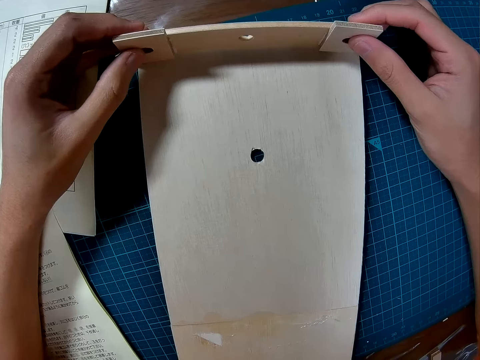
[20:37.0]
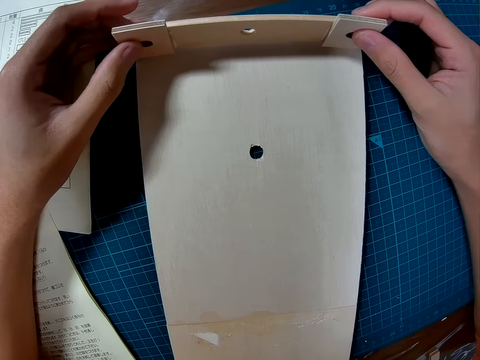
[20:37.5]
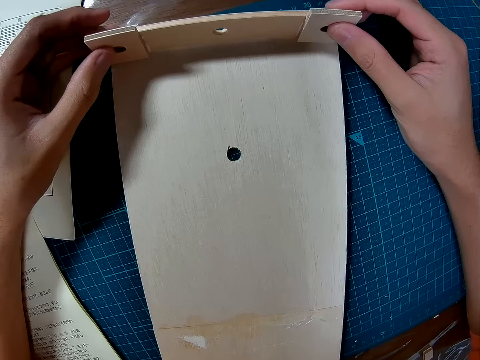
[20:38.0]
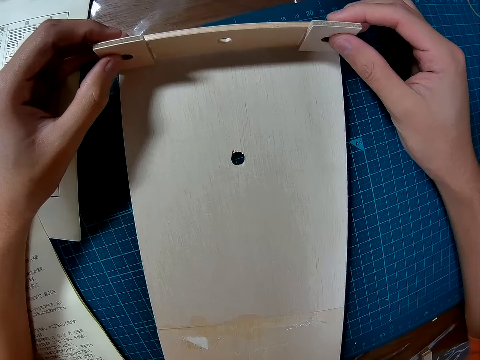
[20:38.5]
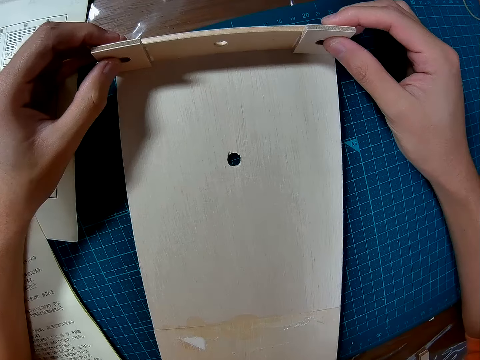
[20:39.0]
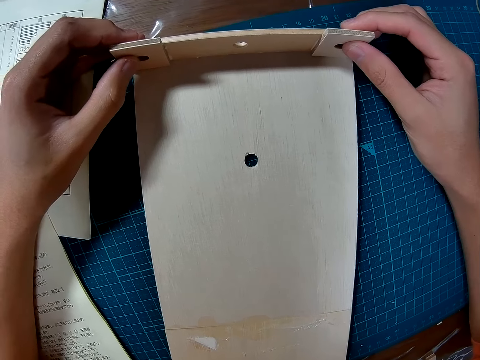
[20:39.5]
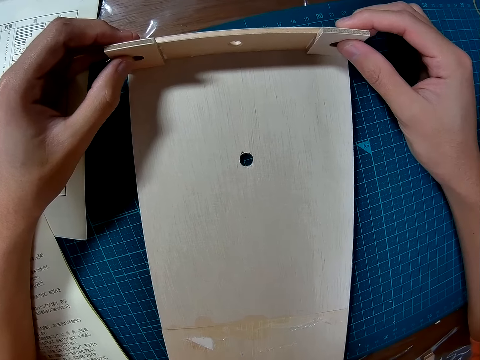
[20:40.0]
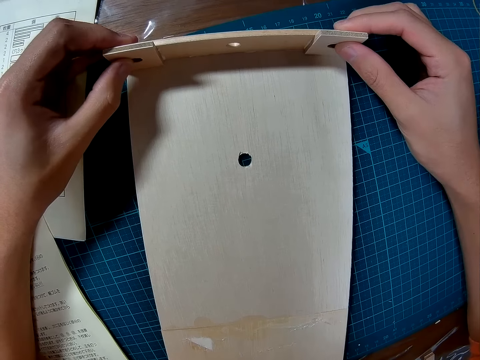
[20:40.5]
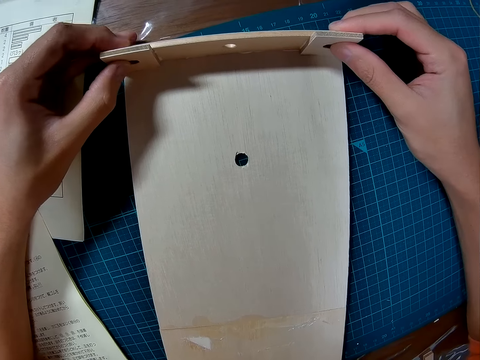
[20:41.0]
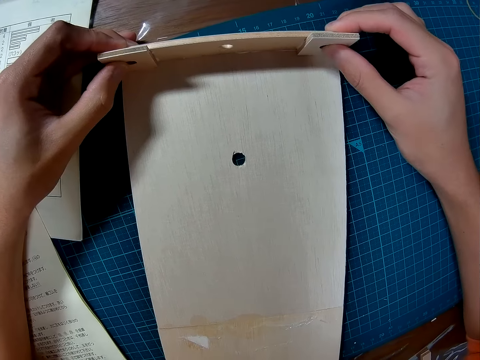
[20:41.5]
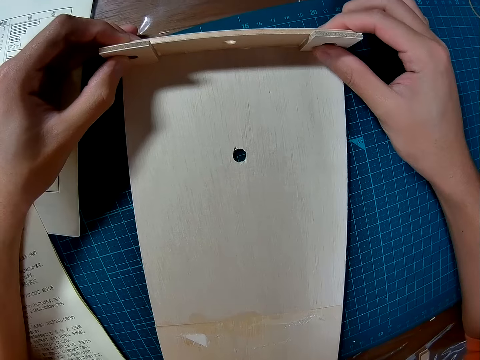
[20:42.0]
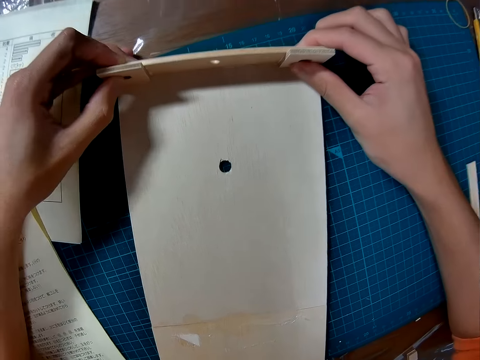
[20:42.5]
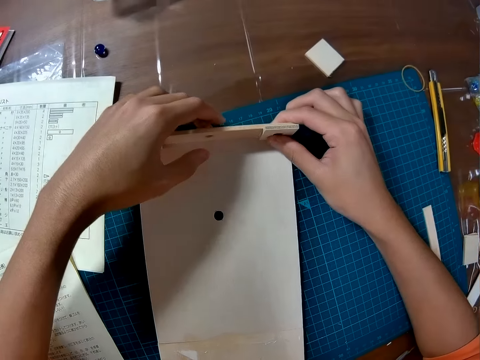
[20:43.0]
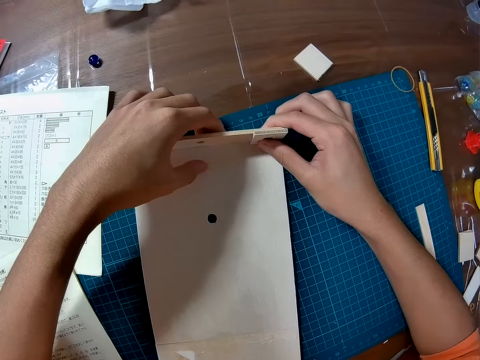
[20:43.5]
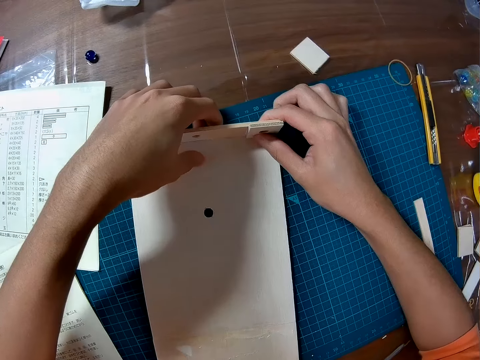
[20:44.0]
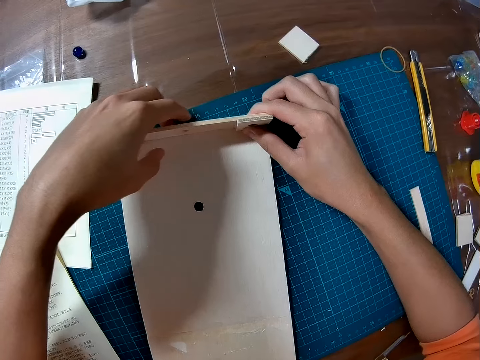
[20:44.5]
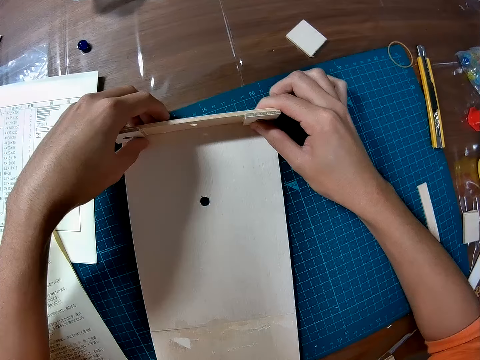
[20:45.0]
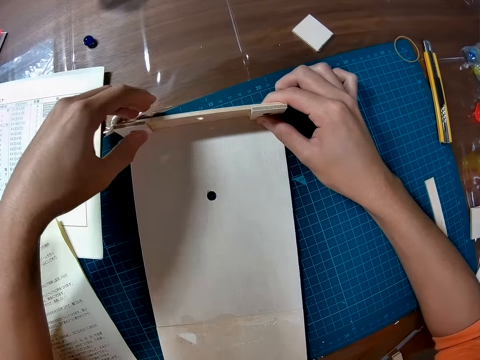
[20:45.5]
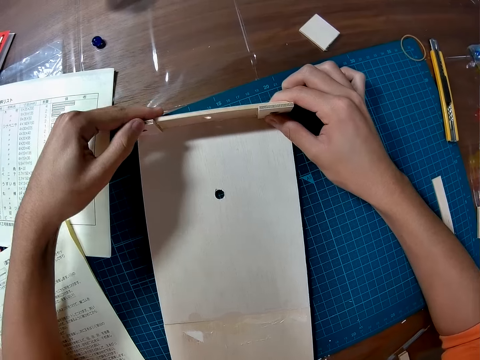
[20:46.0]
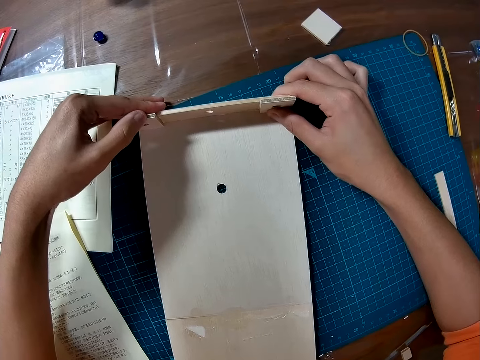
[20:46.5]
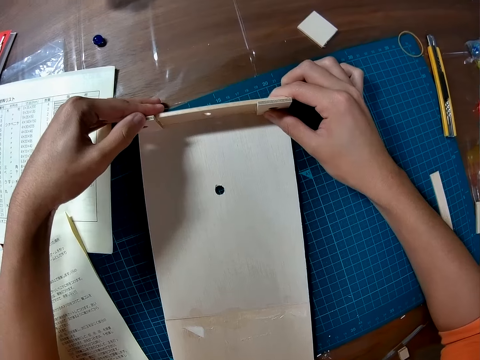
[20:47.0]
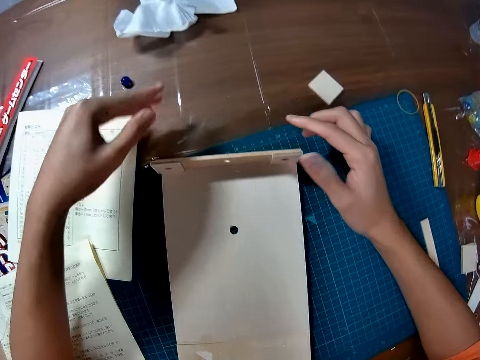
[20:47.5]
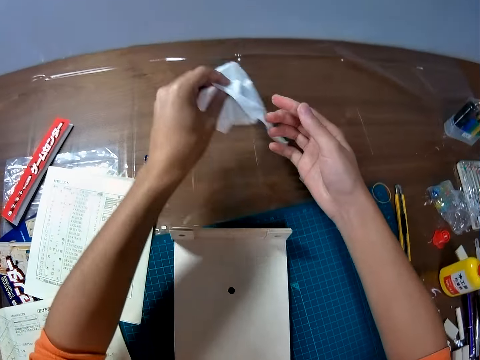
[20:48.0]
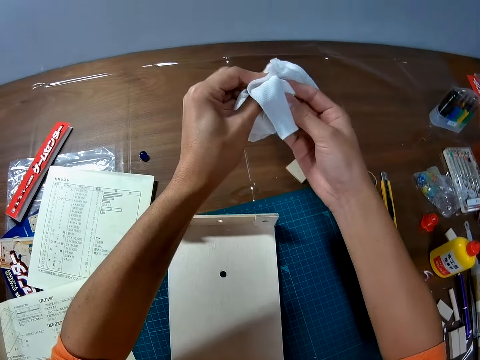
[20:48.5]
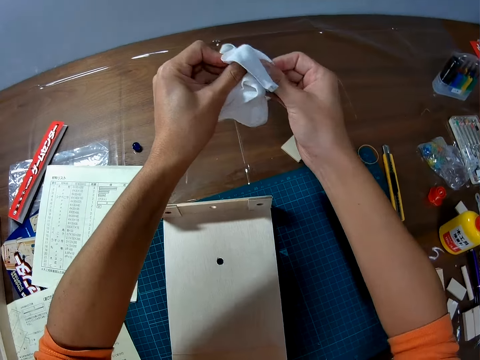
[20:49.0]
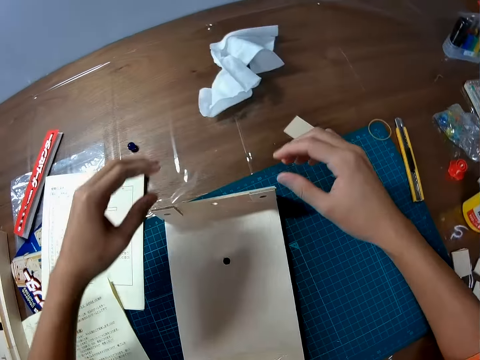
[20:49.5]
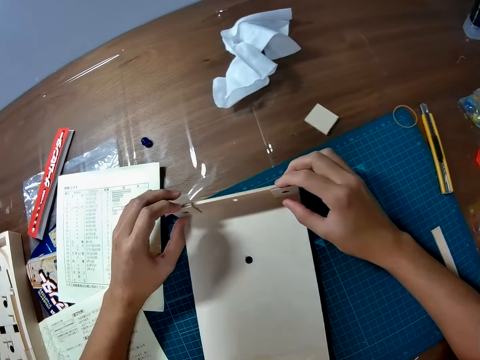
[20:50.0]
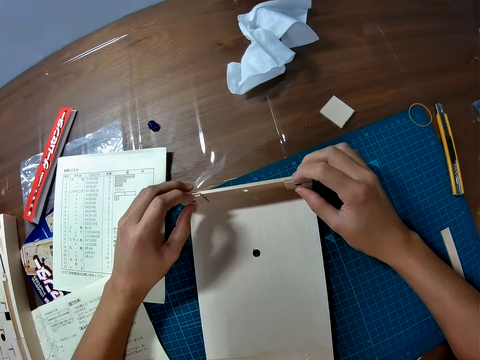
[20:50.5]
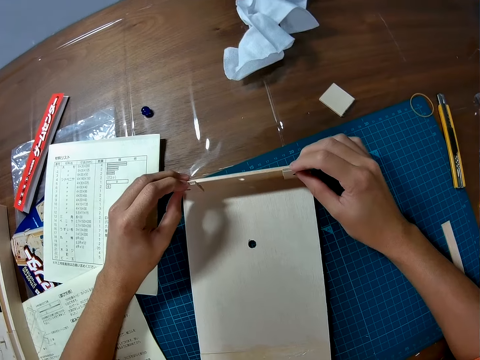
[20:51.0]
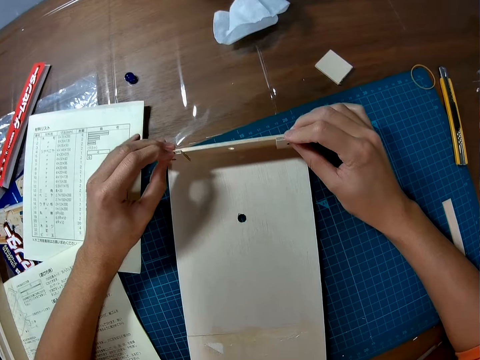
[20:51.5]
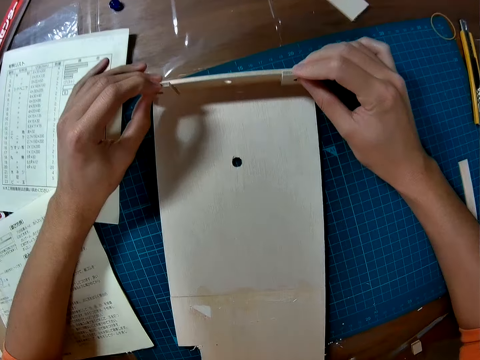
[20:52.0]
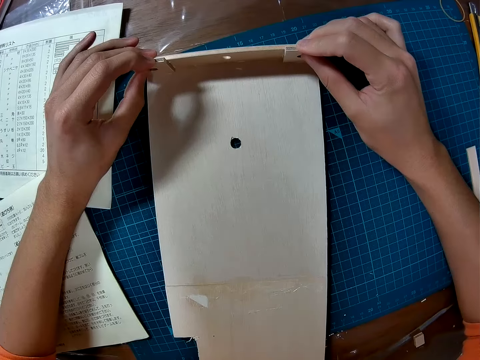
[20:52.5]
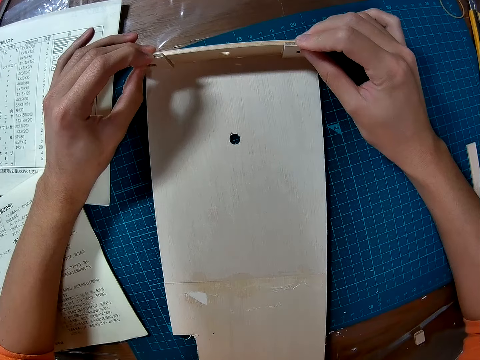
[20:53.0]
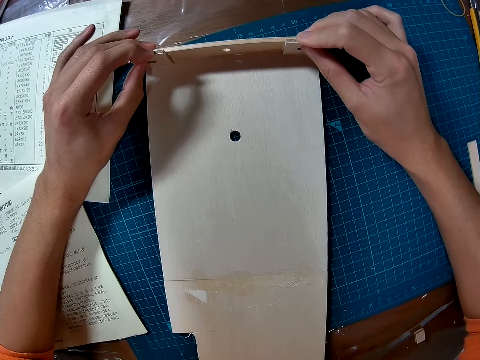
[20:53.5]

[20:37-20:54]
The camera wearer picks the wipe from the table. He cleans his hands with the wipes. He drops the wipe on the table. He sticks the piece of the board with the board. He checks the wooden pieces he joined on the wooden base of the game.

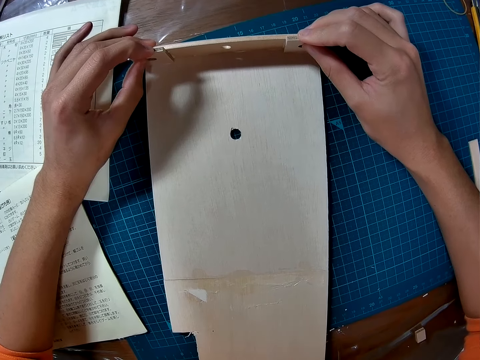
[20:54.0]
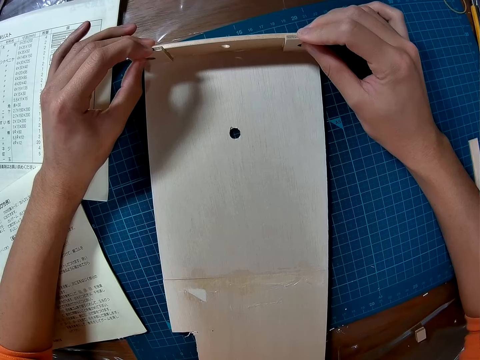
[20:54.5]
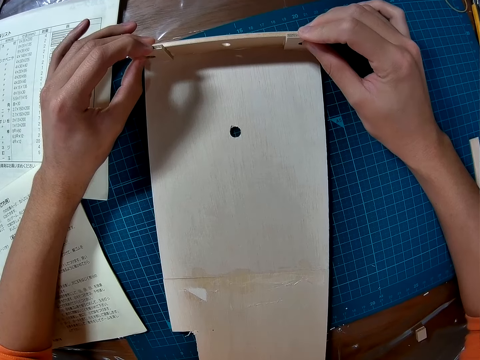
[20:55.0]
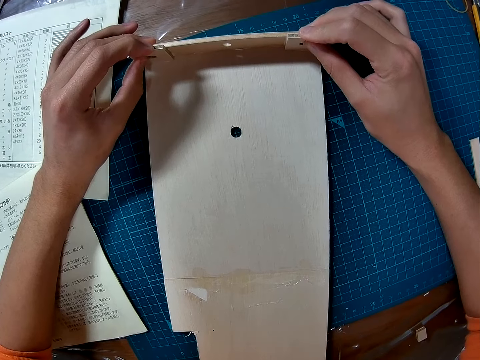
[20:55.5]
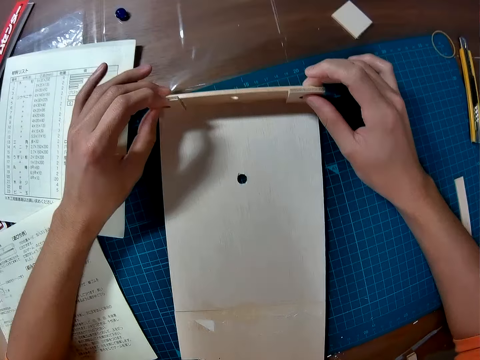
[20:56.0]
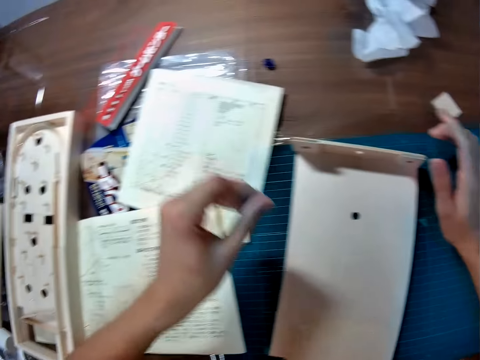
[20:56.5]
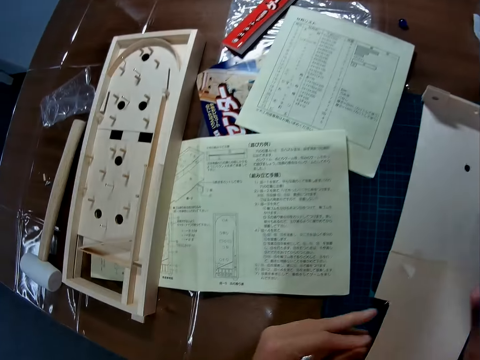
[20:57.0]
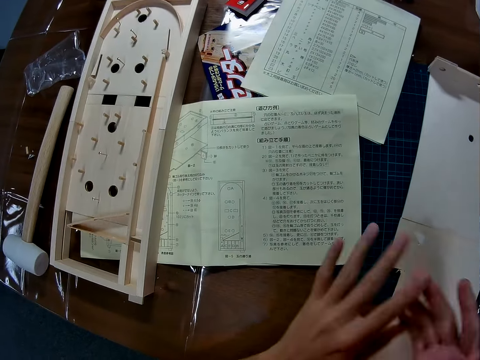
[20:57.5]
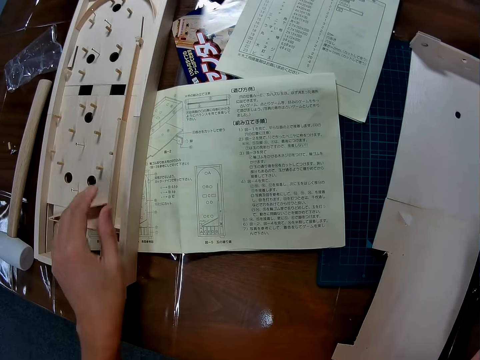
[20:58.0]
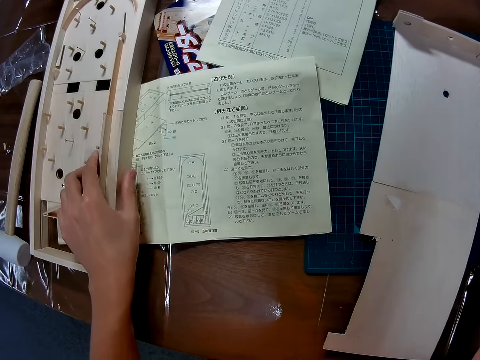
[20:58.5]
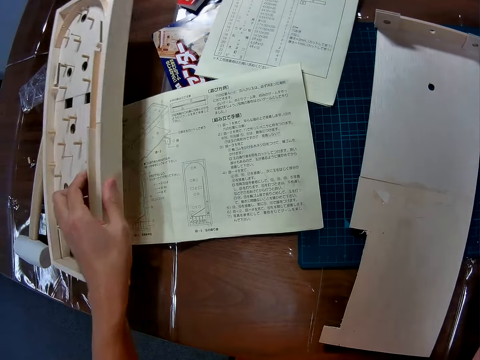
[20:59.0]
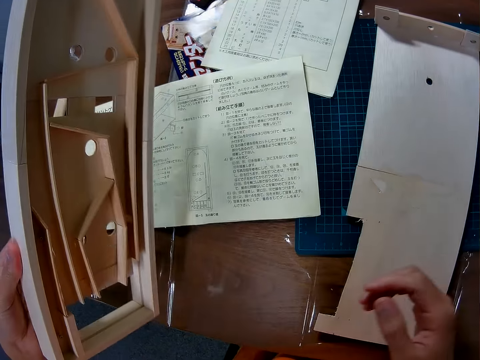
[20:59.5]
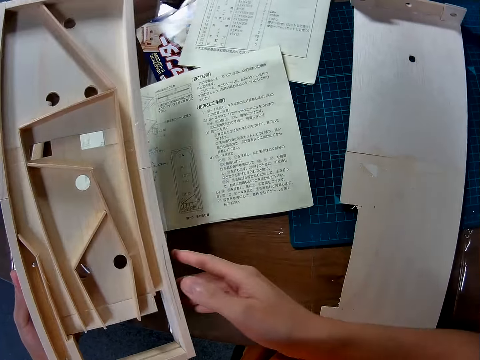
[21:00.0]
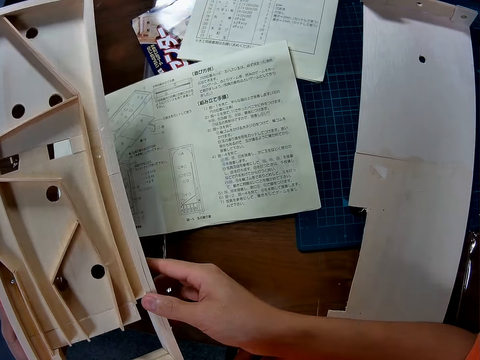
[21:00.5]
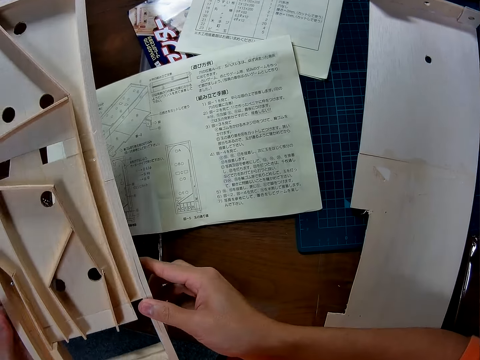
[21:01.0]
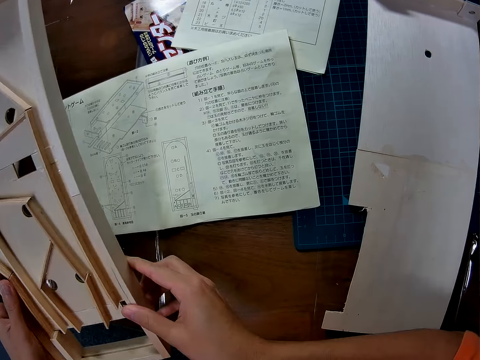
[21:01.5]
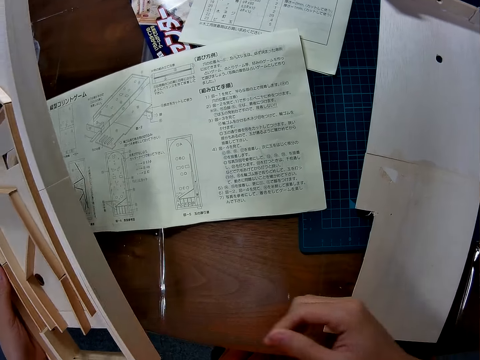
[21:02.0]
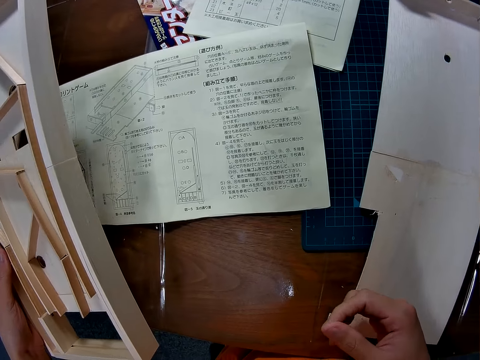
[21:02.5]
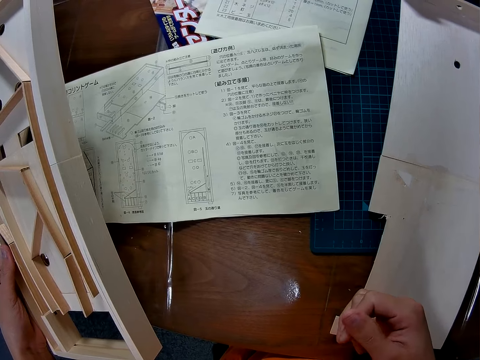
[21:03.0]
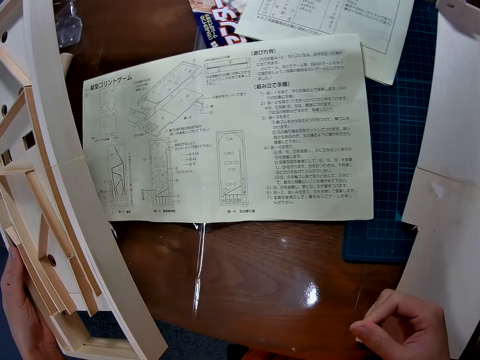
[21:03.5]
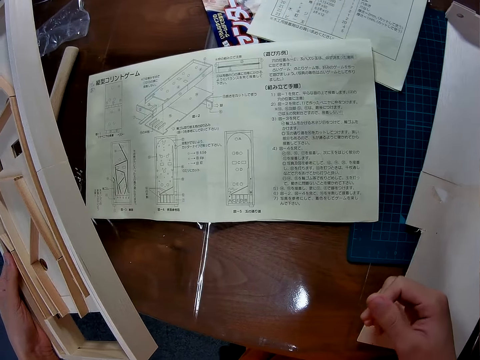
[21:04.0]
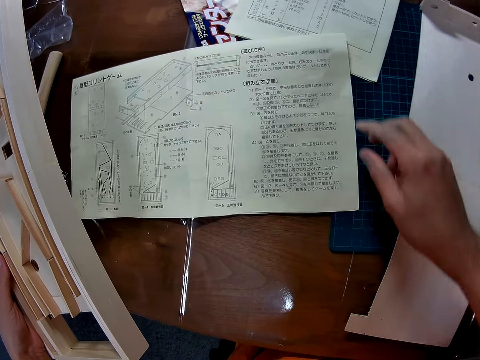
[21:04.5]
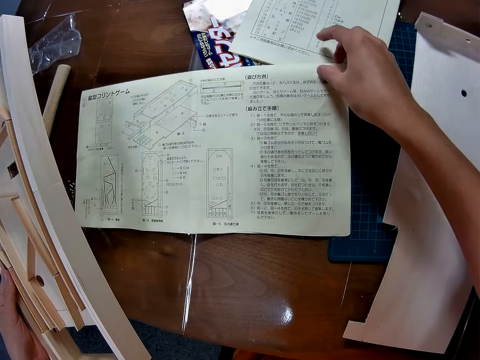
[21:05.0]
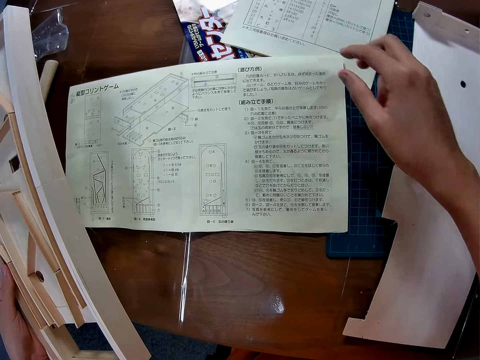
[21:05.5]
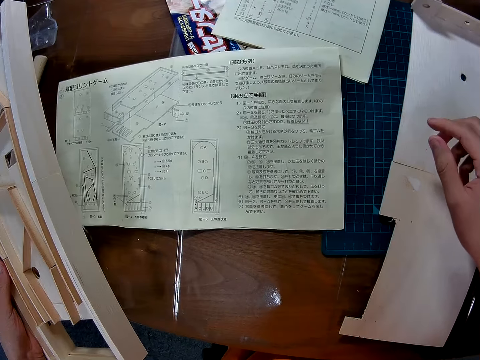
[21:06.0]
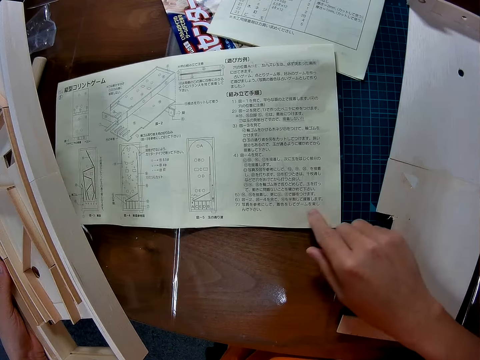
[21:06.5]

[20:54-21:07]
The camera wearer rubs the hands. They pick up the play field or board of the game from the table. They flip the board and hold the board with both hands. They touch the manual booklet on the table and read the manual booklet on the table.
